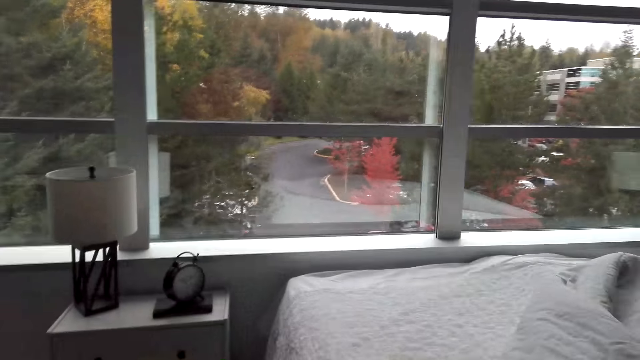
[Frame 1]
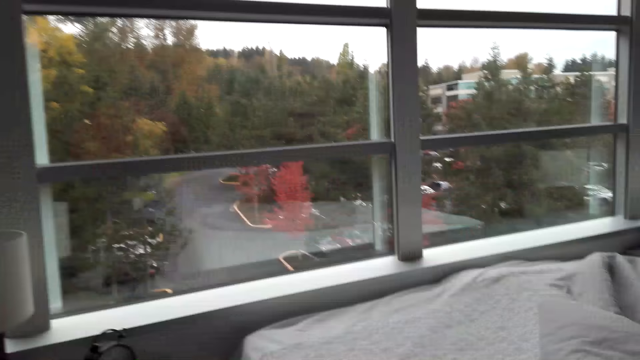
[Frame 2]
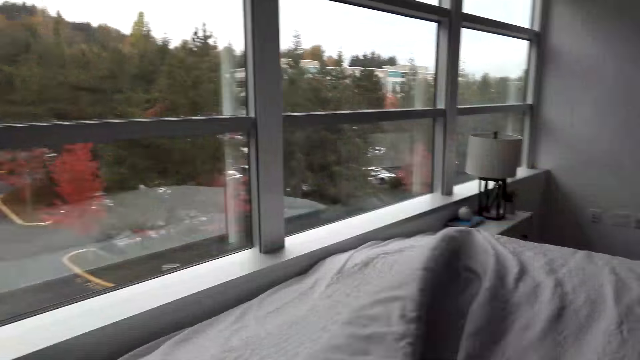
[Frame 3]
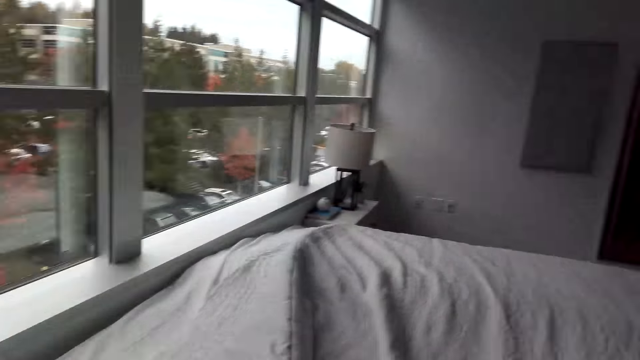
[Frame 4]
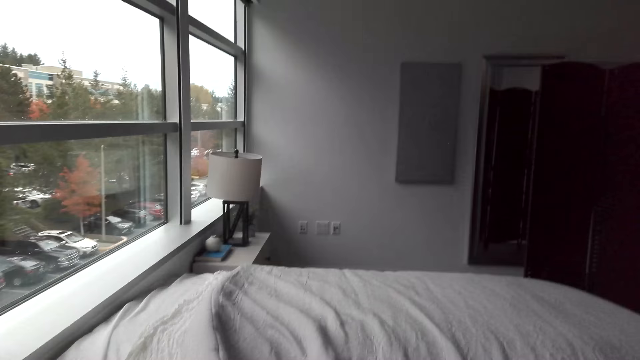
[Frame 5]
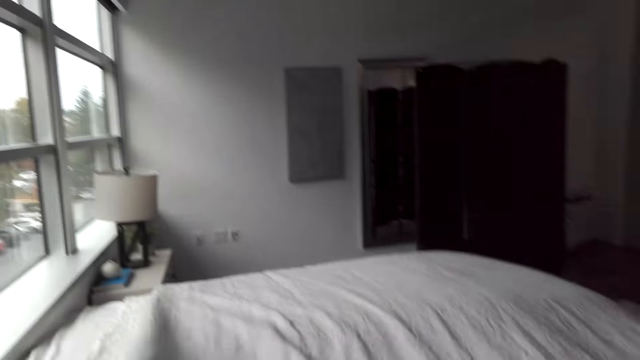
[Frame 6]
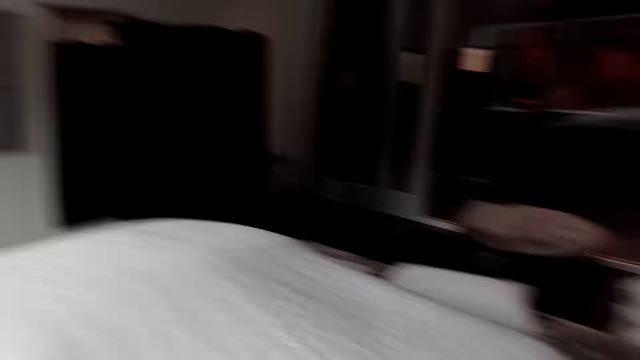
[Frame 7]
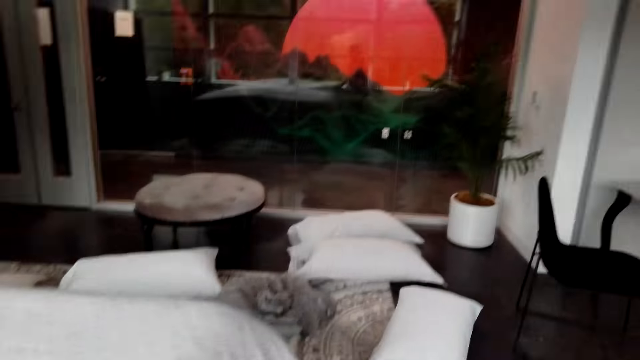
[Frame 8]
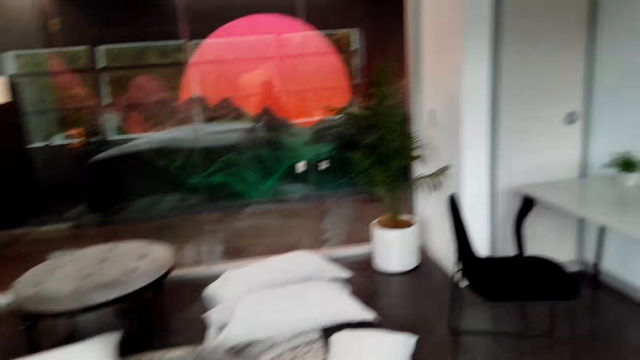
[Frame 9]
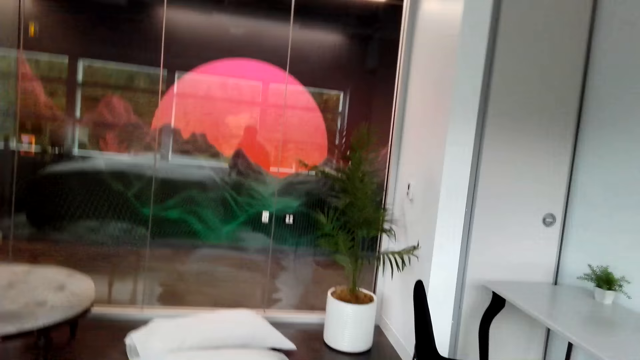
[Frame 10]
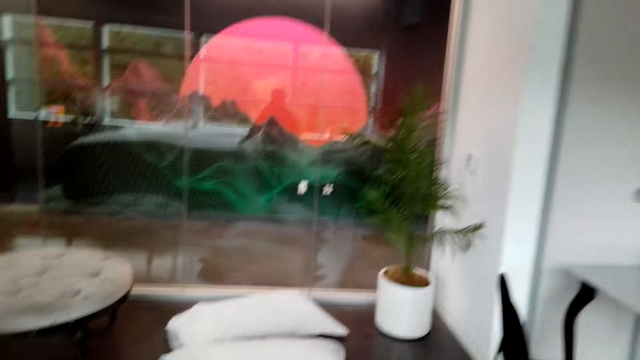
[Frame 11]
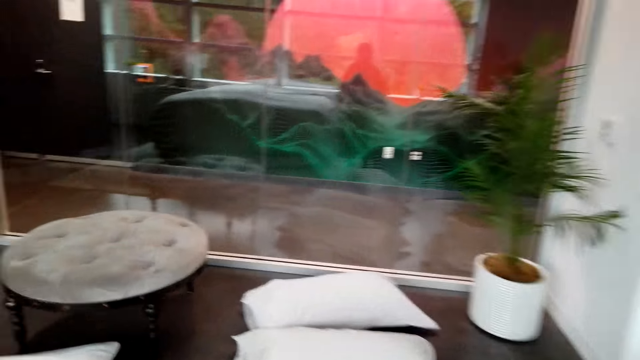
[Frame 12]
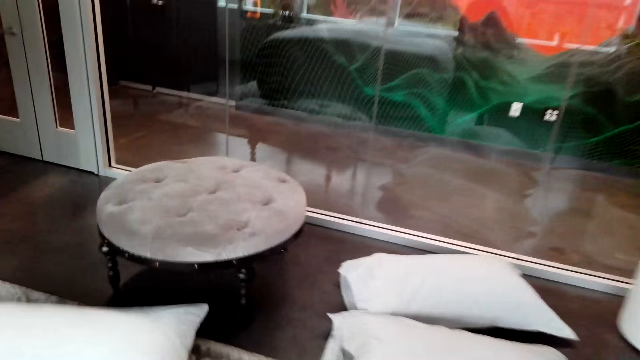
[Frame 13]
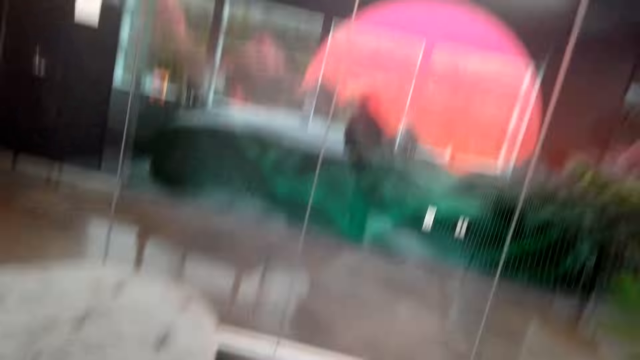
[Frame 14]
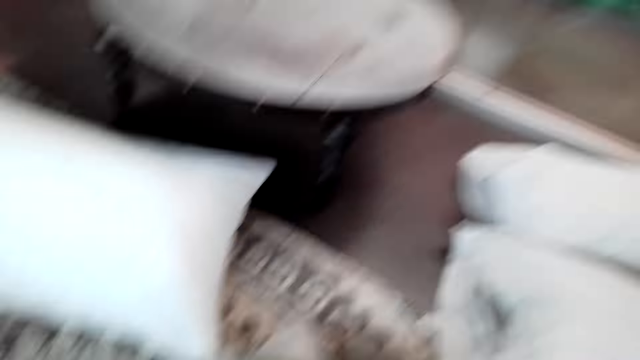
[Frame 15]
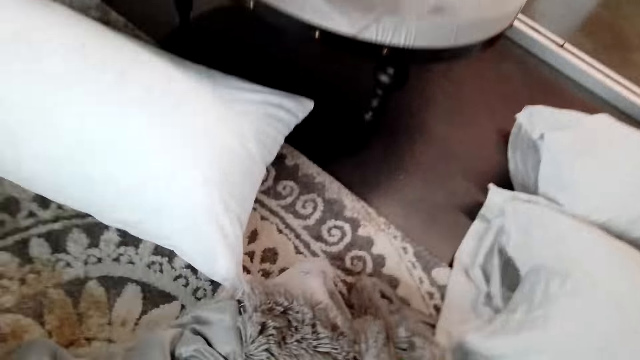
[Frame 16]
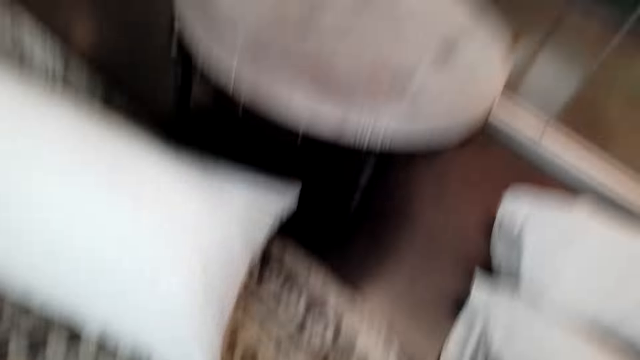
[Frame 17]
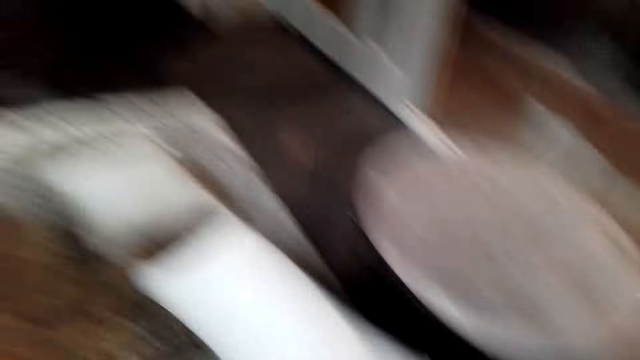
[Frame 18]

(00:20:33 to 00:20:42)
The camera wearer watches the background.

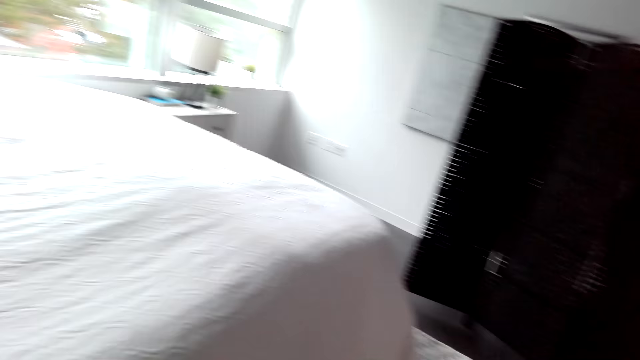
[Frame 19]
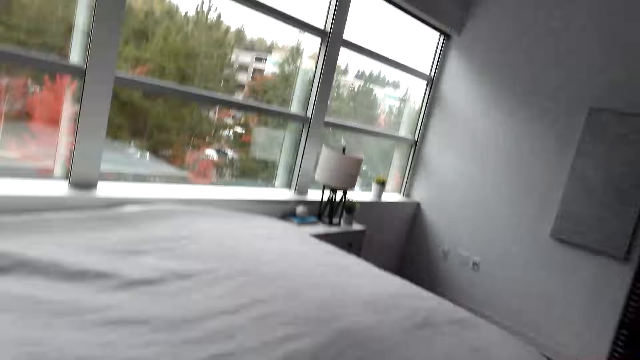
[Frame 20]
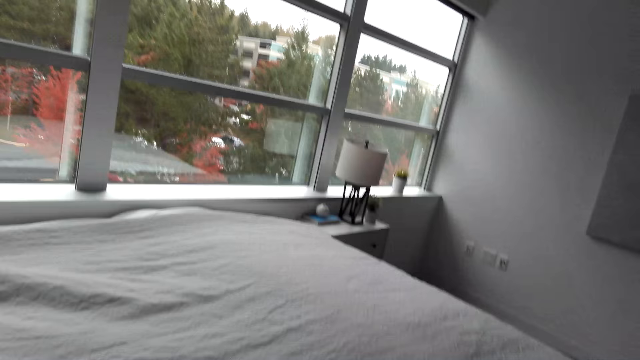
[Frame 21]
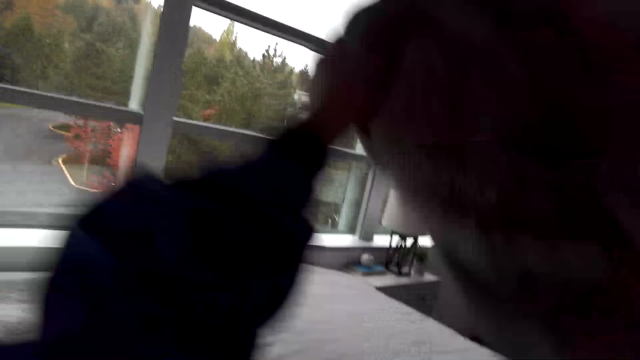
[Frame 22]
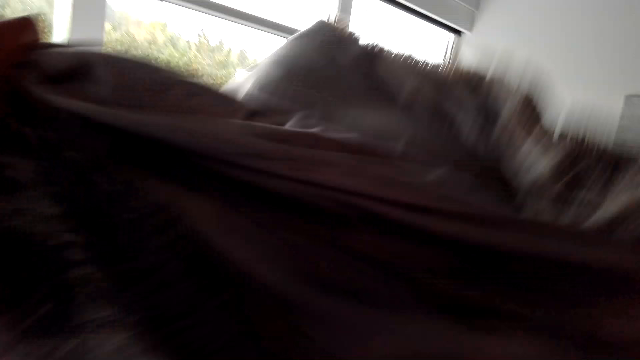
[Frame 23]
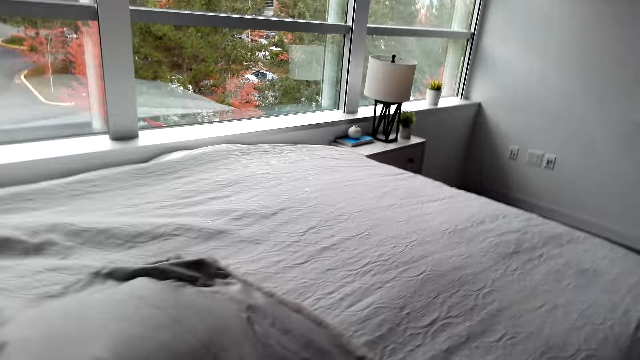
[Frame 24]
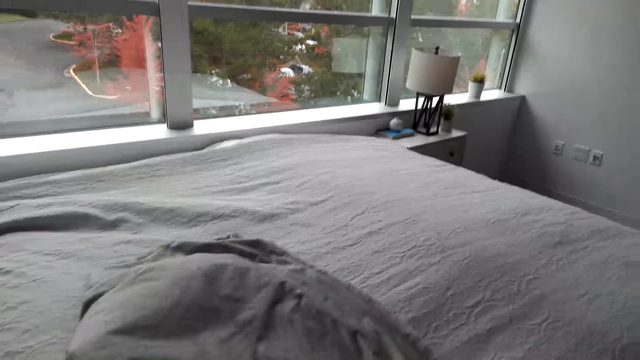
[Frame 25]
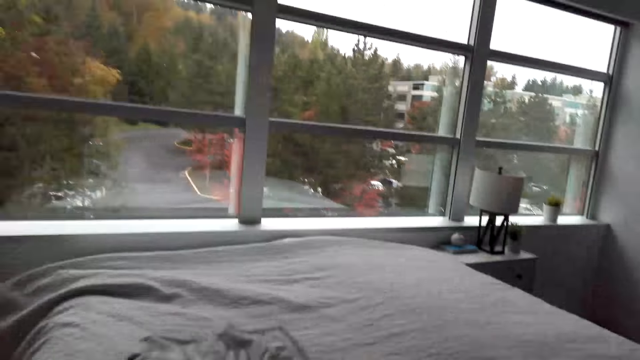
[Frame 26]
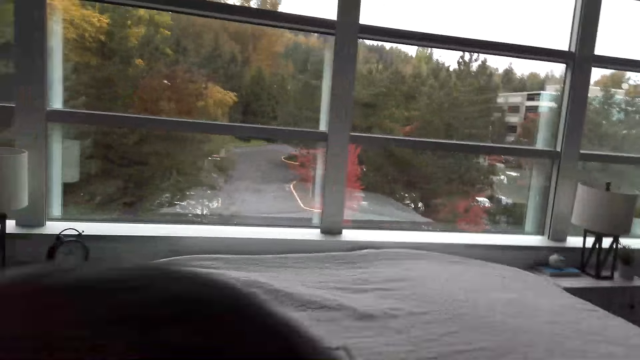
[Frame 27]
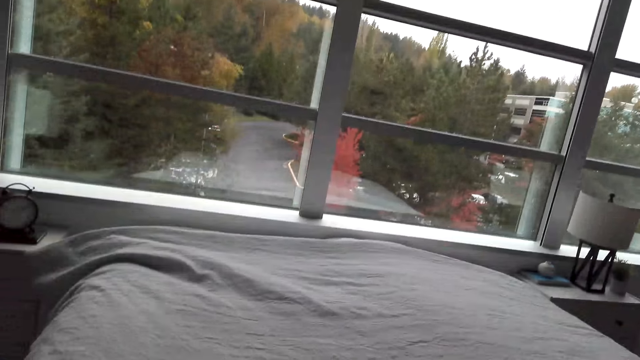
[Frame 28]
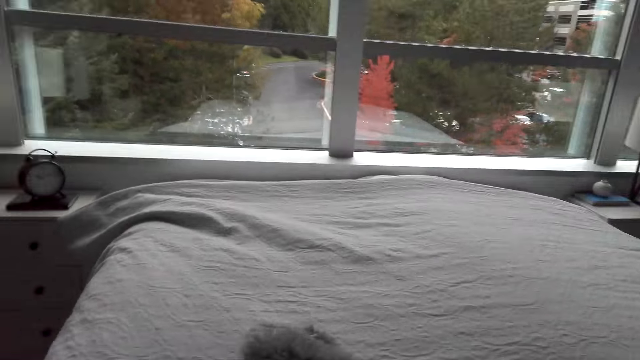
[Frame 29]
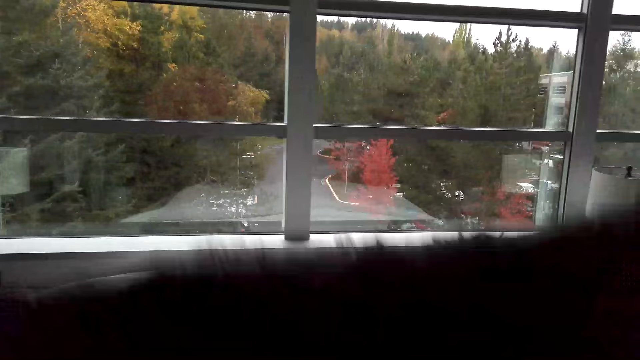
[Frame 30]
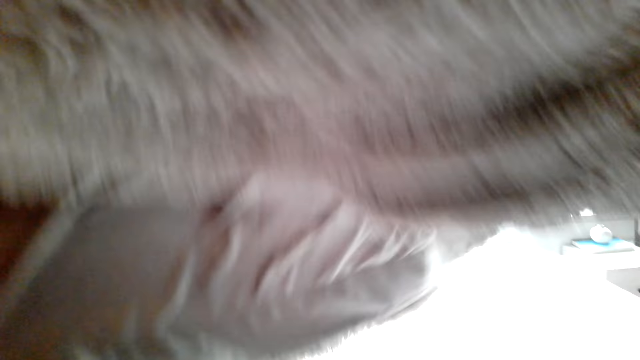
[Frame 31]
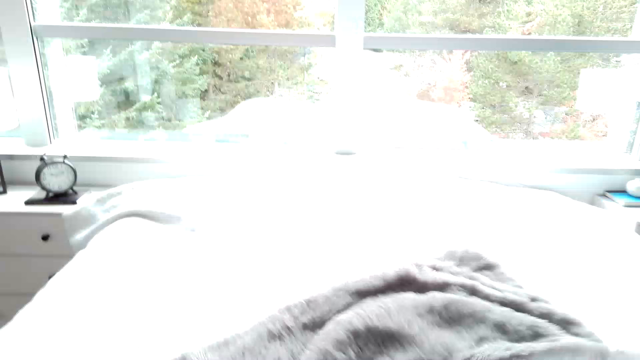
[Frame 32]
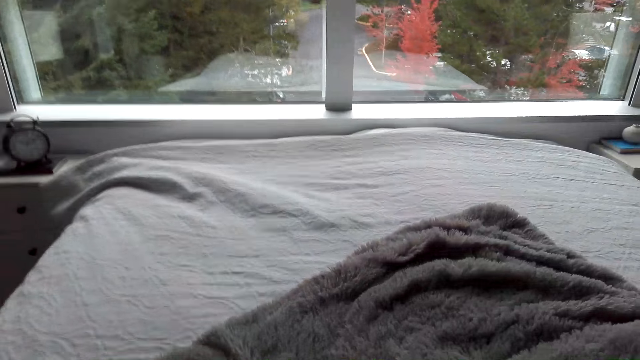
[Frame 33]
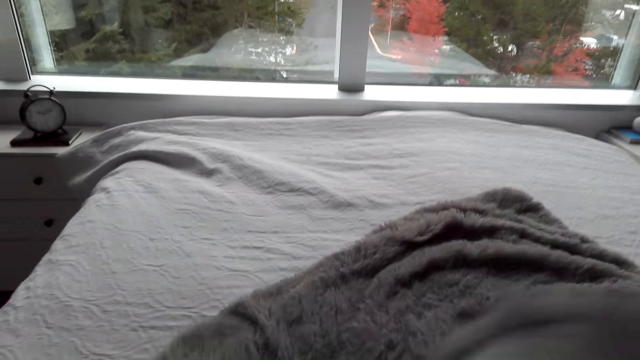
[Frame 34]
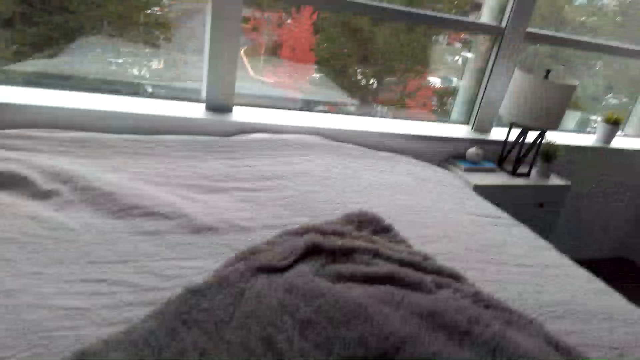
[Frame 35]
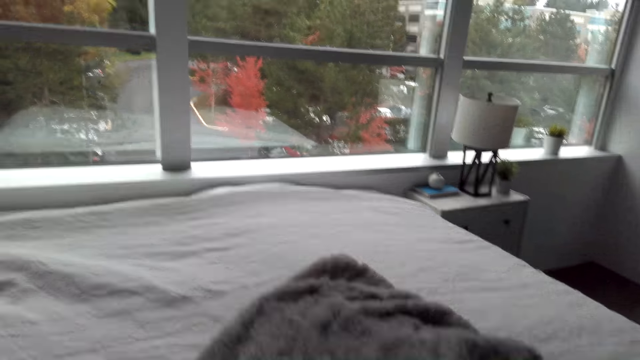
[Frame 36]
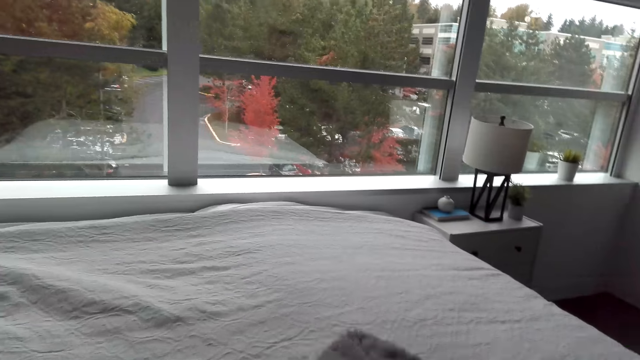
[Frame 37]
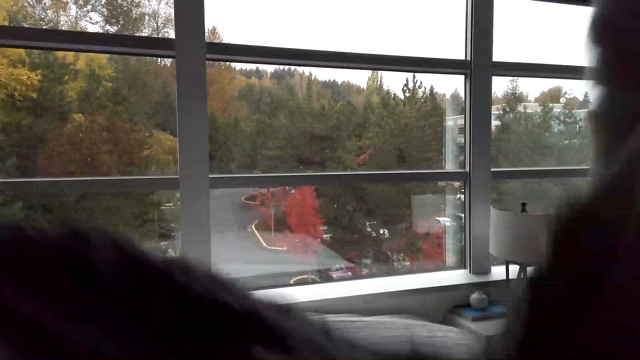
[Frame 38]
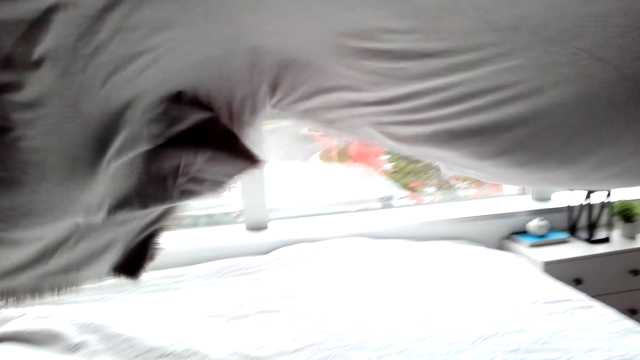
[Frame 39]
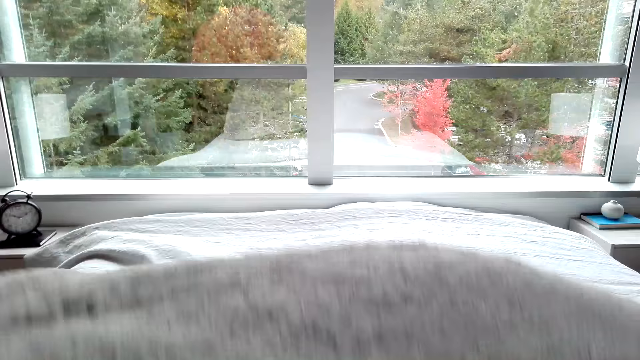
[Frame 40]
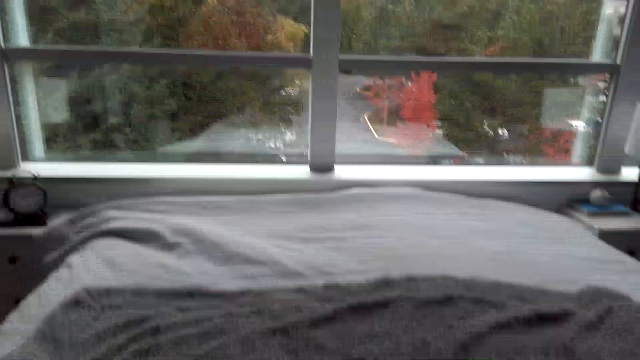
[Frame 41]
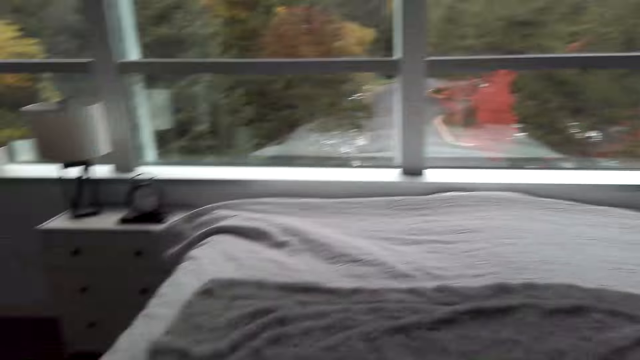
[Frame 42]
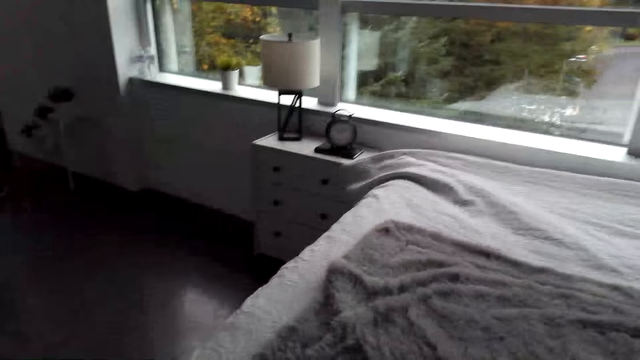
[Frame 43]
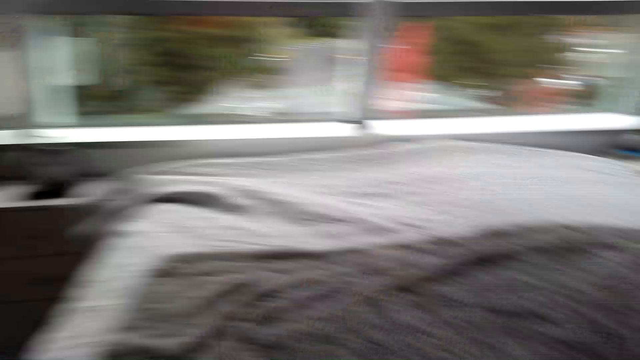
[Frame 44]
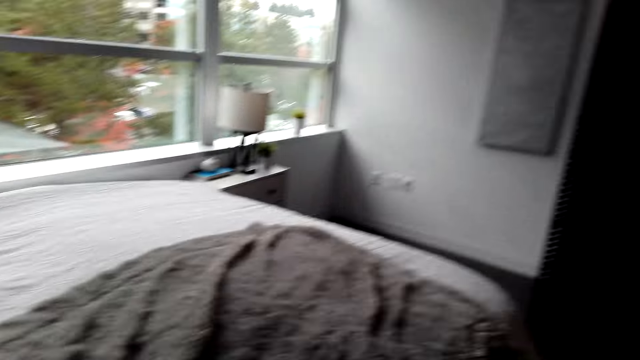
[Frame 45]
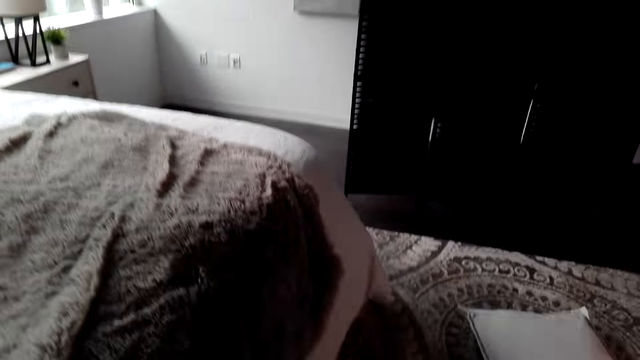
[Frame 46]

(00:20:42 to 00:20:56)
The camera wearer puts down a blanket on a bed. They sift the blanket. They put down the blanket on the bed. They pick up the blanket. They put down the blanket on the bed. They touch the blanket.
